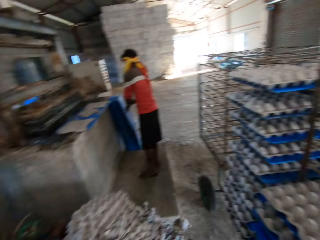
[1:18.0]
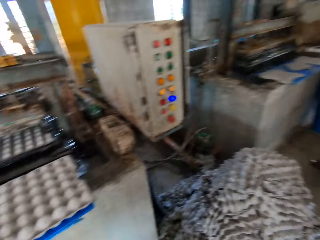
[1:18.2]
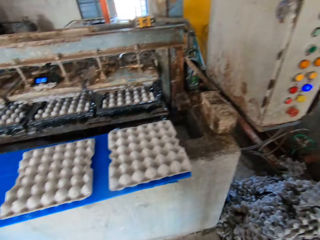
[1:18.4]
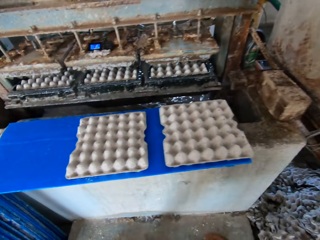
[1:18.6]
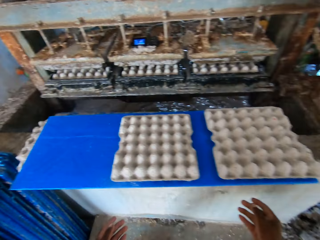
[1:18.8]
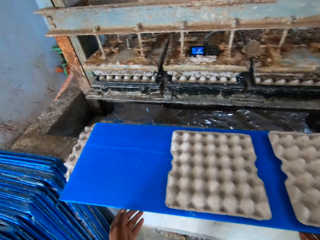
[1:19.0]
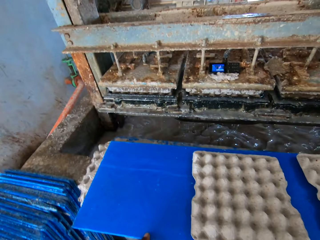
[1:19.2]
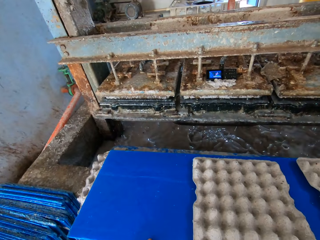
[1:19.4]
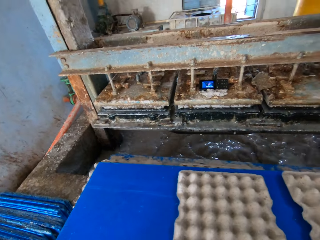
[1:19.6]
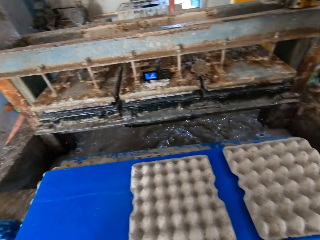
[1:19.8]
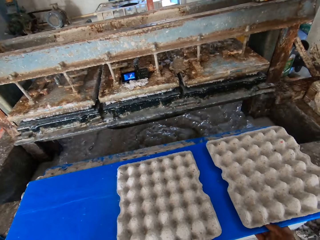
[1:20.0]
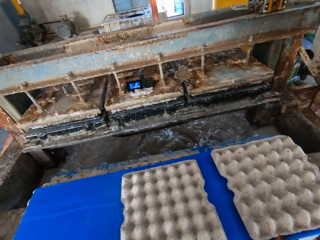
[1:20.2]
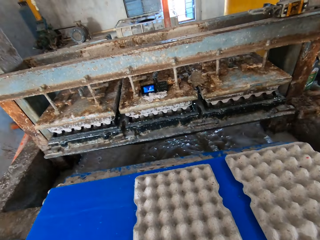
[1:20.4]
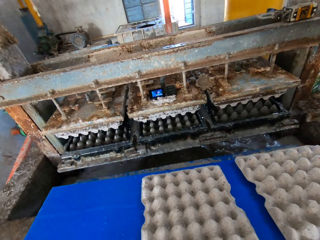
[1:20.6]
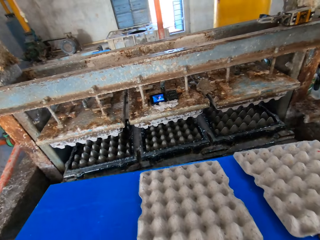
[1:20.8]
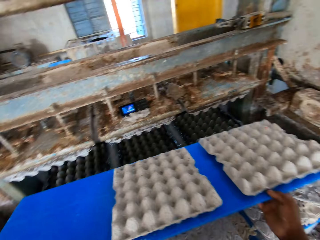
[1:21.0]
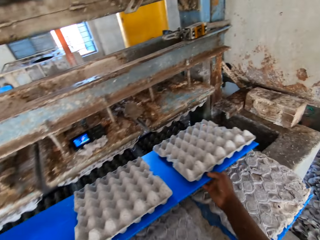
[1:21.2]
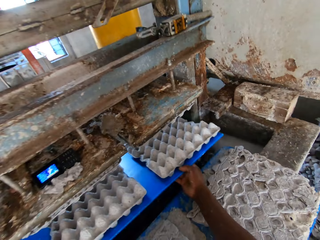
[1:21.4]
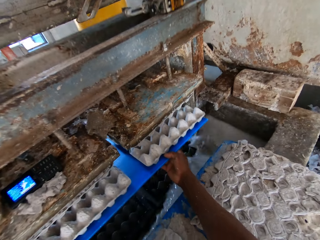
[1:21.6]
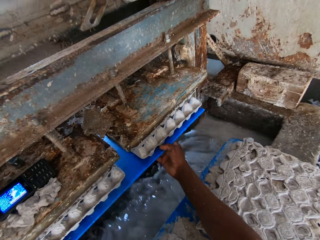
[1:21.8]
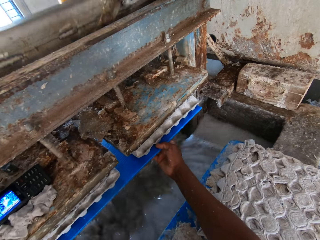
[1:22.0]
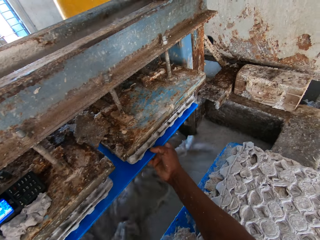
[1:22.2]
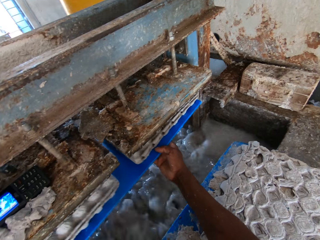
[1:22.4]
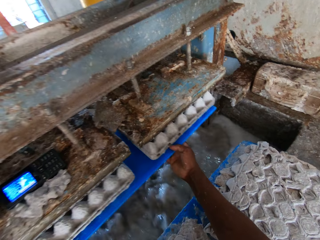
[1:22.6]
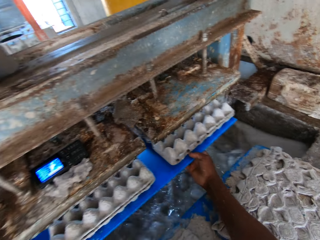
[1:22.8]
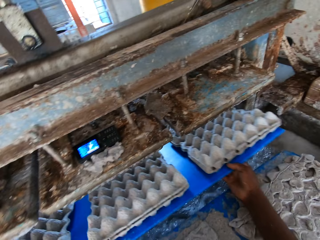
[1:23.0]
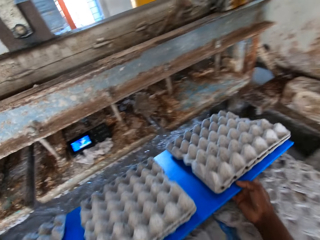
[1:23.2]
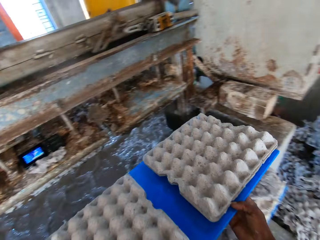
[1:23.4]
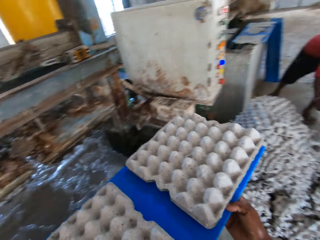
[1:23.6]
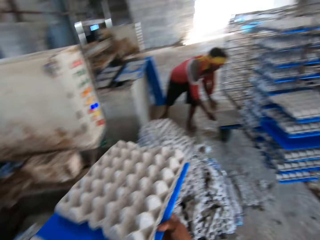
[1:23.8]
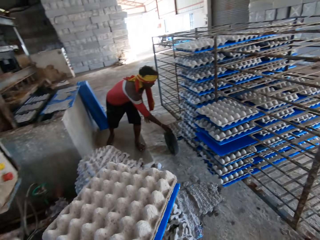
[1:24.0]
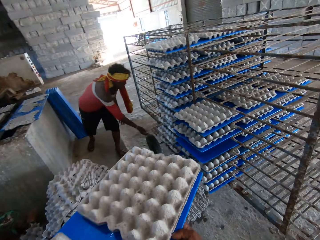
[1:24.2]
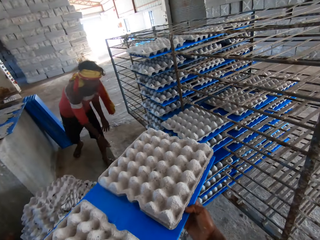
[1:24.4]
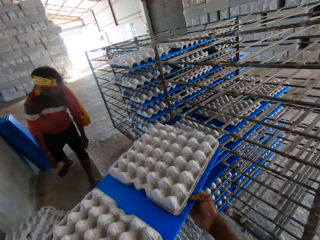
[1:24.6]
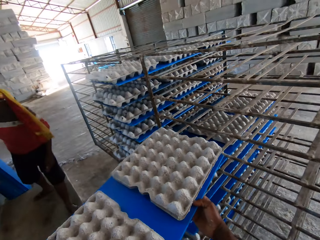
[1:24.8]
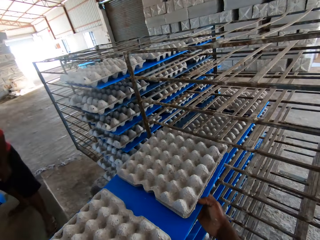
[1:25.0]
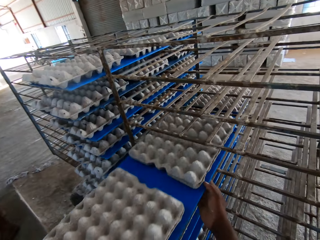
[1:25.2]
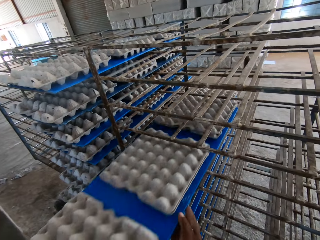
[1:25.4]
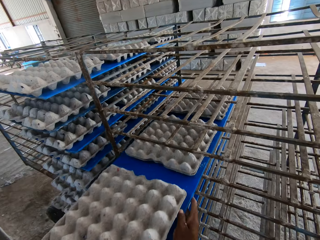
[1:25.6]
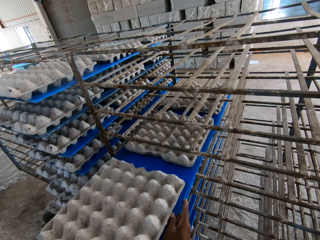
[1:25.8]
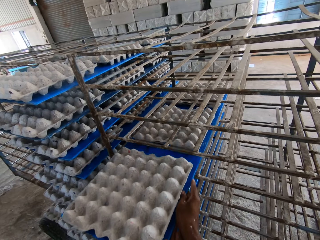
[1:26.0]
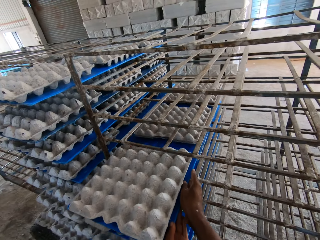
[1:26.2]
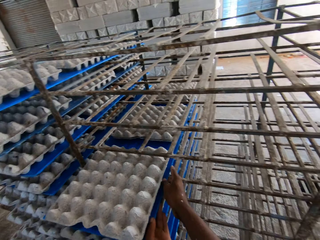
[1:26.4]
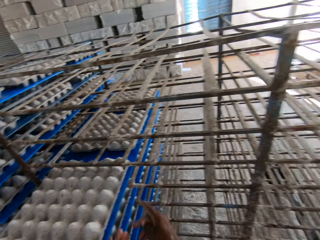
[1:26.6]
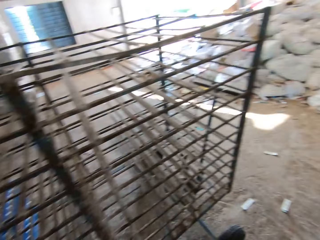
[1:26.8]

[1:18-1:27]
The camera wearer picks the tray of egg cartons or blue board from the egg cartons on the slab with his hands. He holds the blue board underneath the machine. He inserts the tray of egg cartons in the egg carton making machine with both hands. He removes the tray of egg cartons from the egg carton making machine with both hands. He carries the board with egg trays. He places the tray of egg cartons in the rack with both hands.

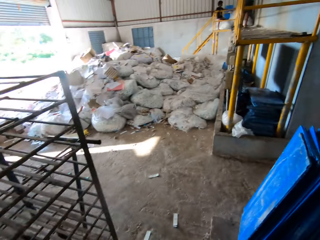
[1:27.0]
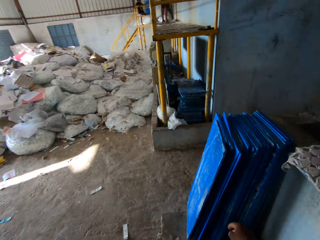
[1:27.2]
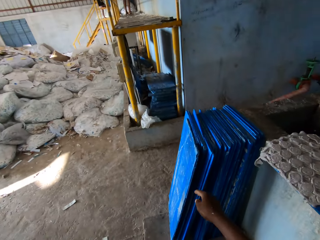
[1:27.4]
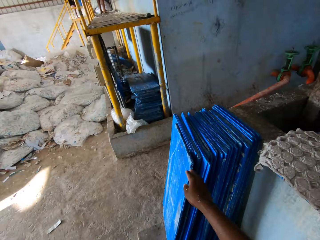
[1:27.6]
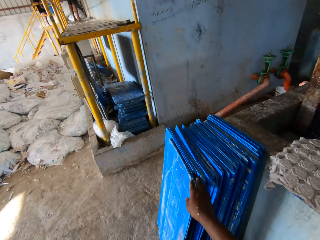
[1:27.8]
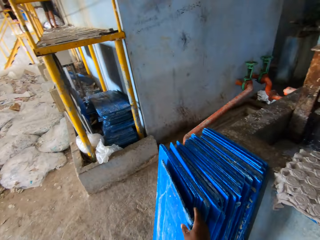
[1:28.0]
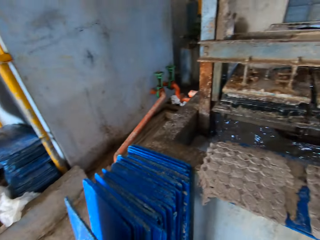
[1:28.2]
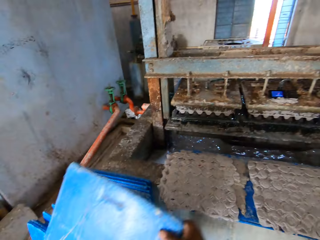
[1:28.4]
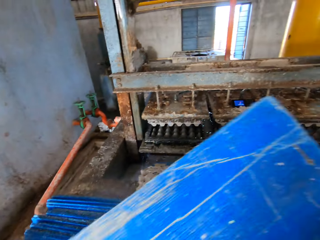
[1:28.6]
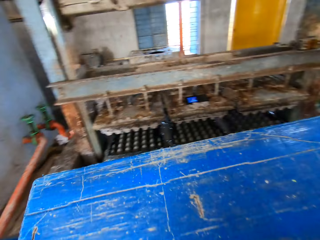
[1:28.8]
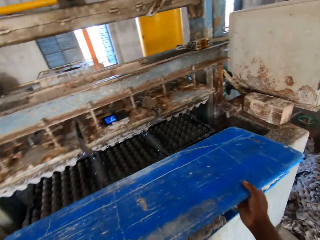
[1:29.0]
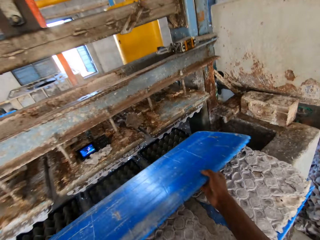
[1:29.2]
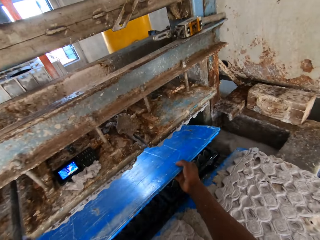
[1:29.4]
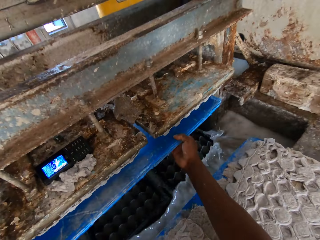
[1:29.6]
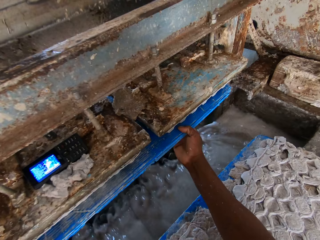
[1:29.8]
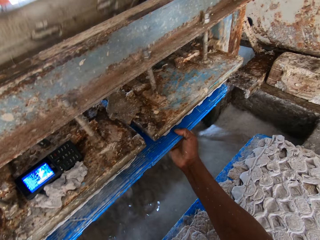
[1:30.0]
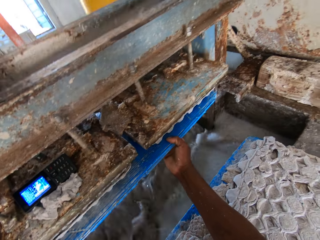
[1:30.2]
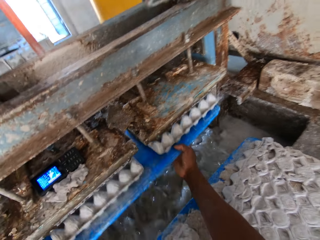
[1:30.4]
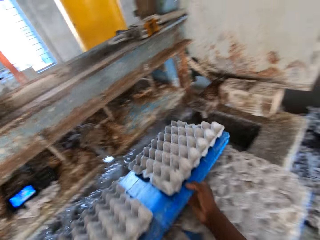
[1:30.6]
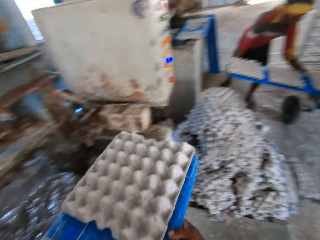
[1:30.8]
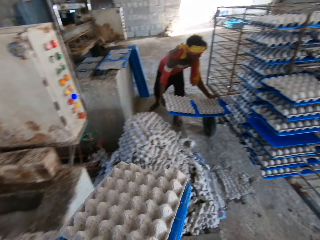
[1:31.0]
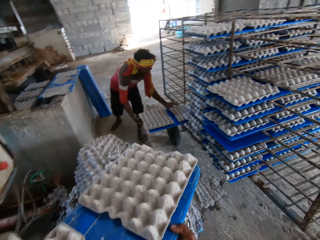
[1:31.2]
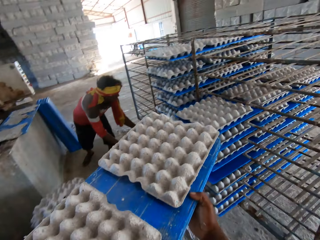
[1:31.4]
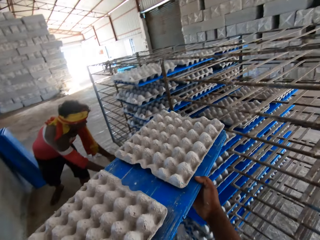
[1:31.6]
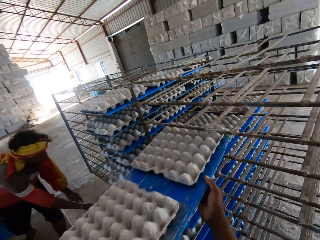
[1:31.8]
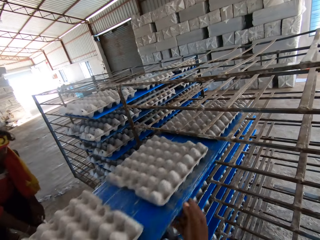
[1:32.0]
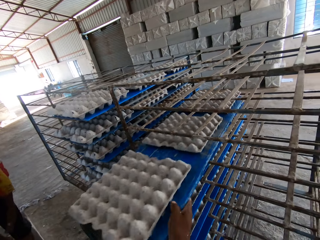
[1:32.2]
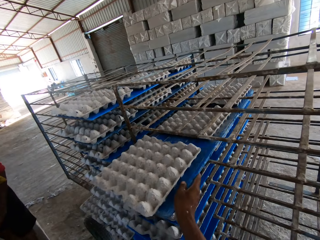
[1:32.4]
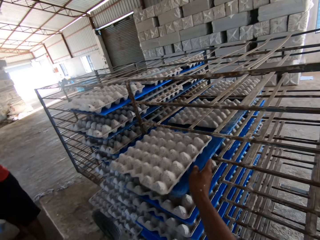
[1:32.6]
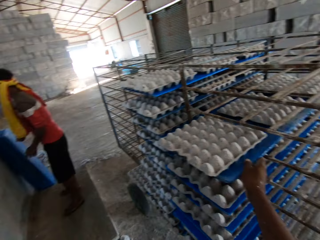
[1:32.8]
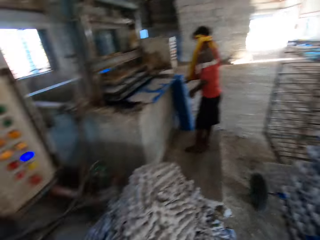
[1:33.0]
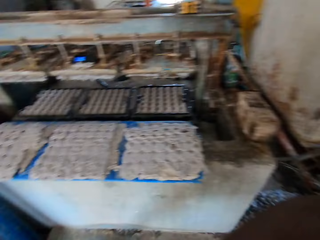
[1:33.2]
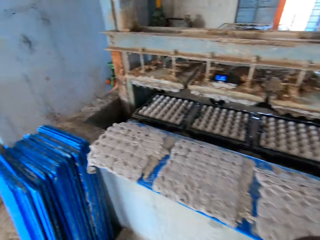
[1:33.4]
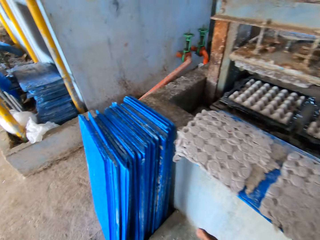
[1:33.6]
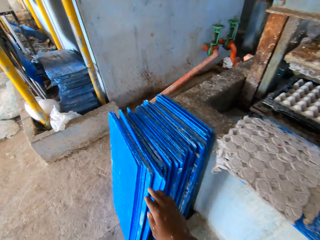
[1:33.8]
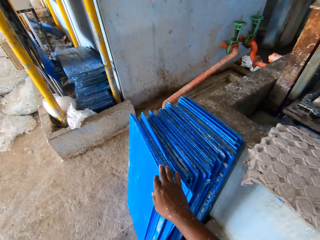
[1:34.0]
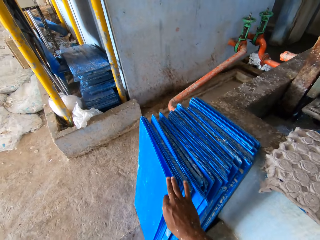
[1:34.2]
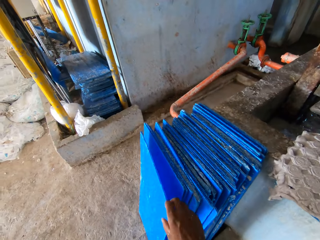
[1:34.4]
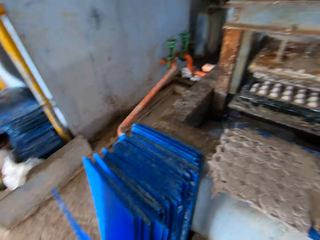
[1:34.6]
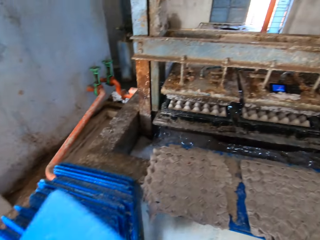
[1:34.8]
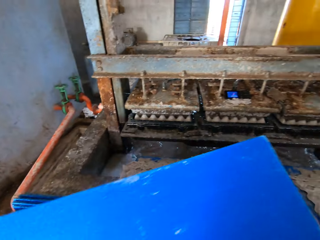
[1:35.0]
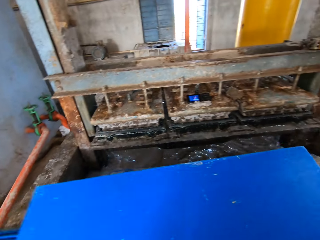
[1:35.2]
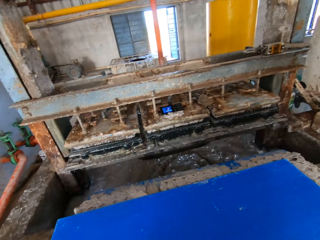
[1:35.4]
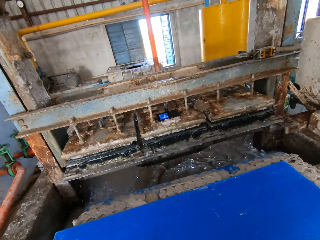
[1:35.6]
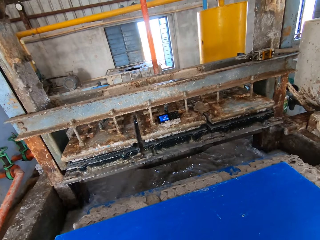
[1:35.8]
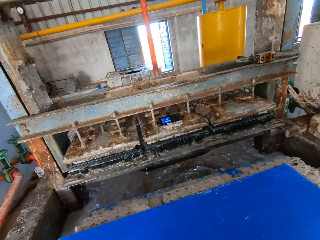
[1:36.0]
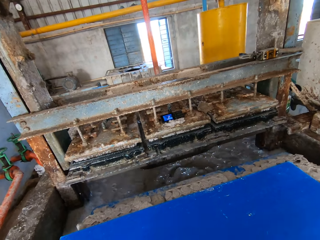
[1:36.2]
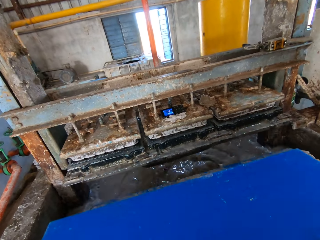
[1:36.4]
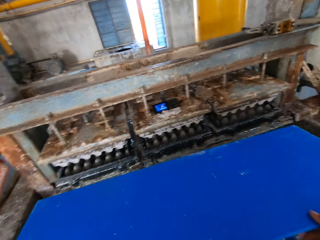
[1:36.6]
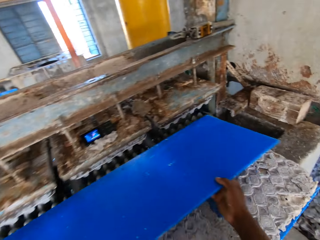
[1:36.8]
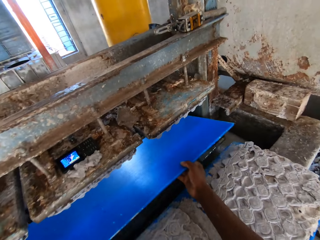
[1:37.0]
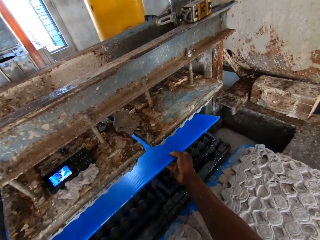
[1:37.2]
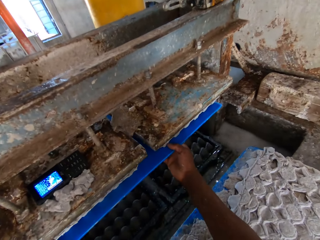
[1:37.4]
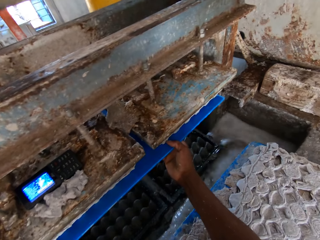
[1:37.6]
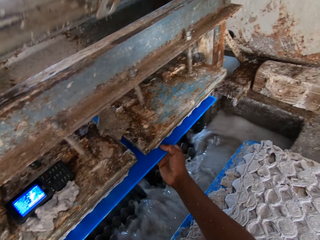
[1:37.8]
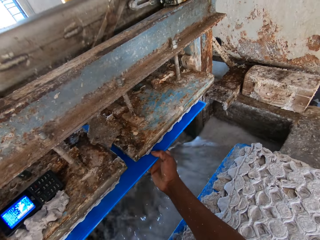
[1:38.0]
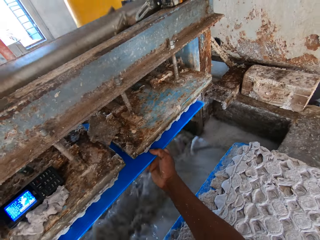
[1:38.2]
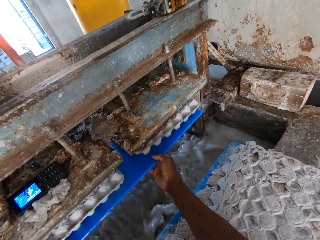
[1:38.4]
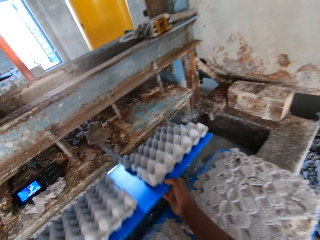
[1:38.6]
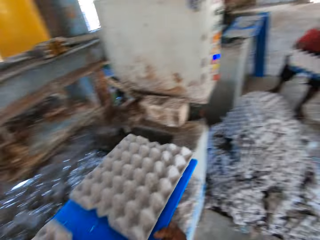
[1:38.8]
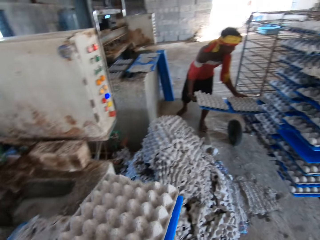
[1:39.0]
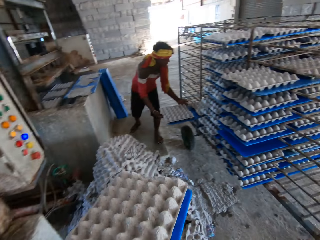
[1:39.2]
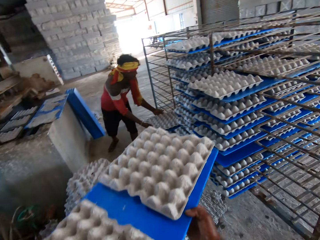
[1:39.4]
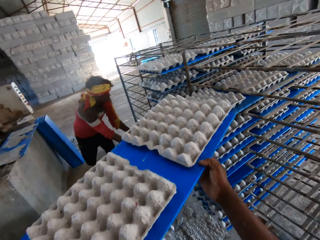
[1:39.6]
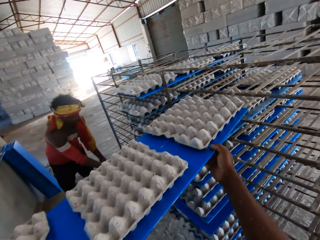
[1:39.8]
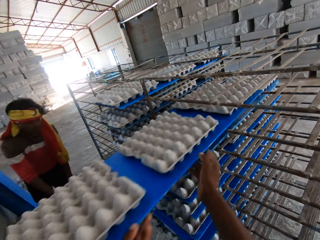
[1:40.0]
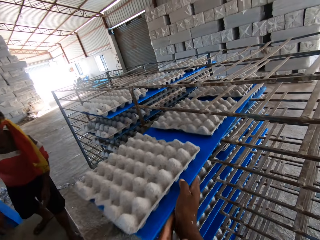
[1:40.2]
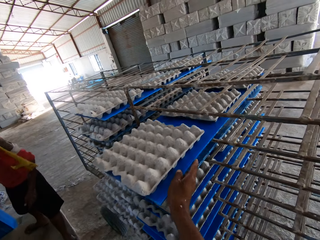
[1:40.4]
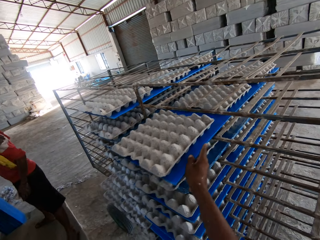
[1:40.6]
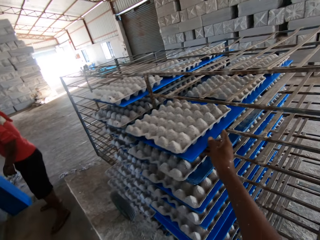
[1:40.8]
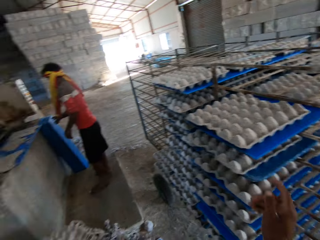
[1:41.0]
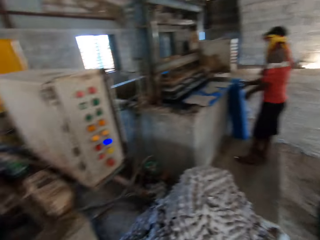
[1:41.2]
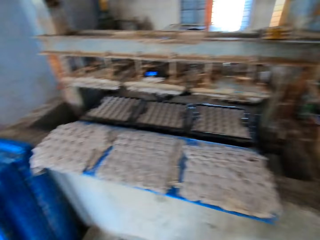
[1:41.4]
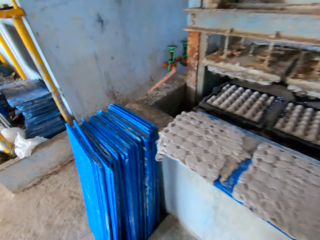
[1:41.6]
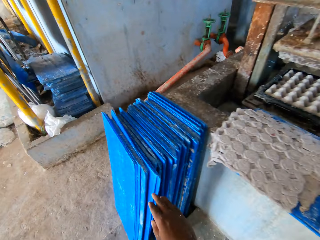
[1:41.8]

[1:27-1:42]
The camera wearer picks a tray or blue board from the stack of trays on the ground with his right hand. He holds the blue board underneath the machine. He inserts the tray in the egg carton making machine with both hands. He removes a tray of egg cartons from the egg carton making machine with both hands. A man places a tray of egg cartons in the rack with both hands. The camera wearer carries the board with egg trays. He places the tray of egg cartons in the rack with both hands. He picks a tray from the stack of trays on the ground with his right hand. He places the tray on the egg cartons on the slab with his hands. He inserts the tray in the egg carton making machine with both hands. He holds the blue board underneath the machine. He removes a tray of egg cartons from the egg carton making machine with both hands. He carries the board with egg trays. He places the tray of egg cartons in the rack with both hands.
